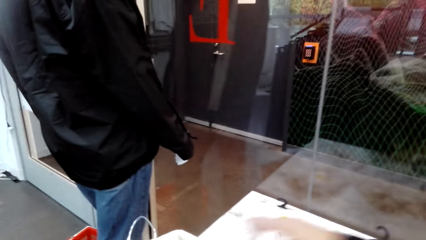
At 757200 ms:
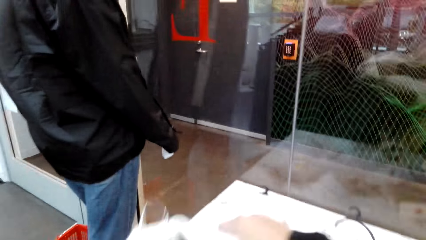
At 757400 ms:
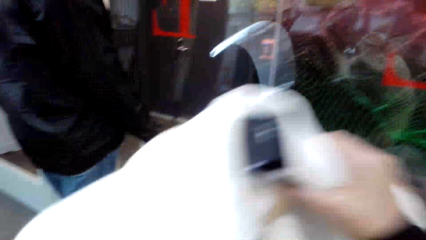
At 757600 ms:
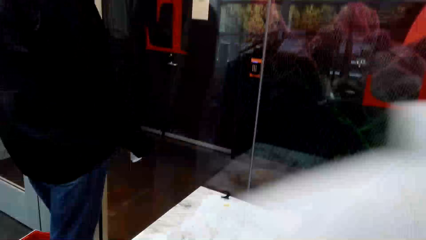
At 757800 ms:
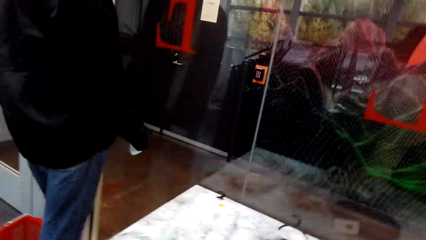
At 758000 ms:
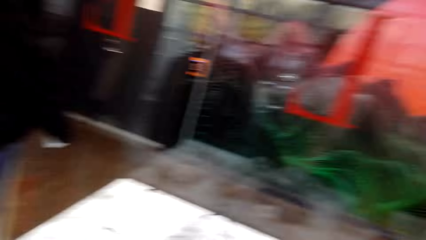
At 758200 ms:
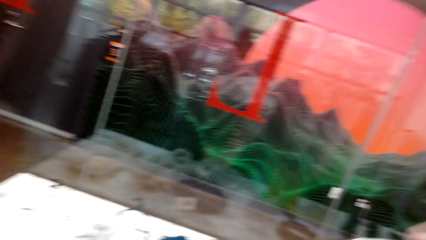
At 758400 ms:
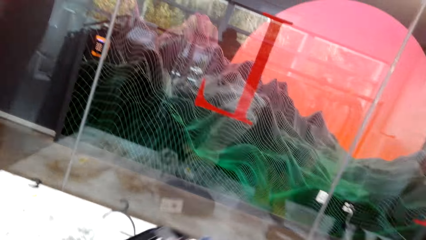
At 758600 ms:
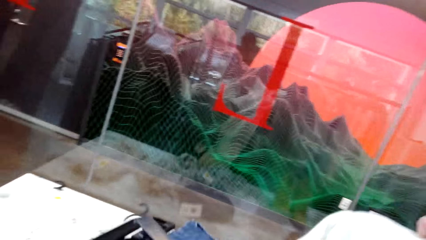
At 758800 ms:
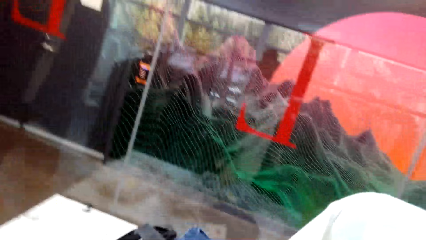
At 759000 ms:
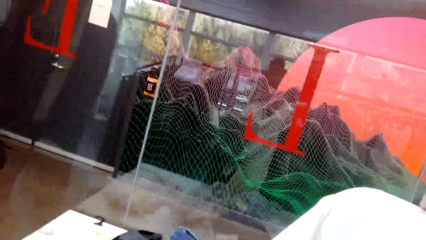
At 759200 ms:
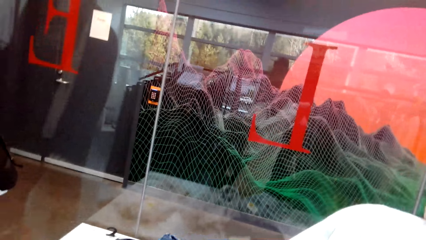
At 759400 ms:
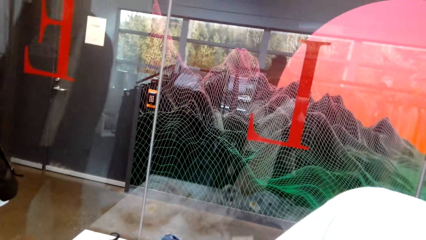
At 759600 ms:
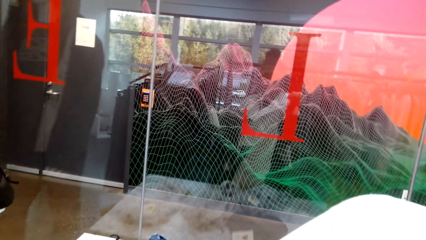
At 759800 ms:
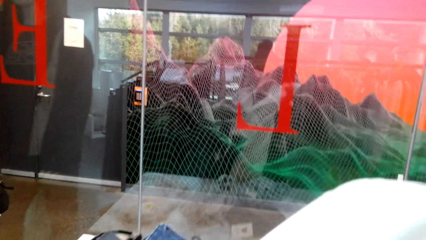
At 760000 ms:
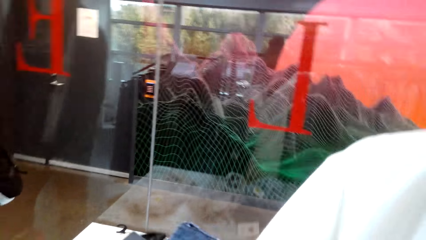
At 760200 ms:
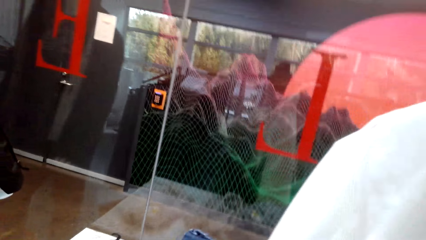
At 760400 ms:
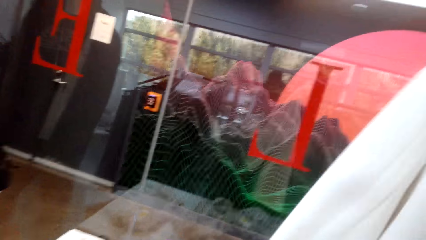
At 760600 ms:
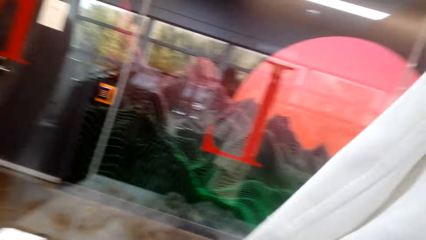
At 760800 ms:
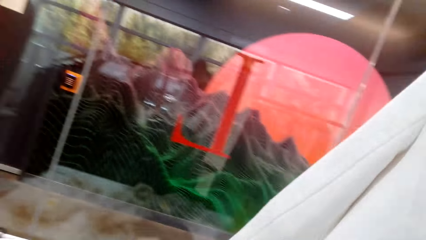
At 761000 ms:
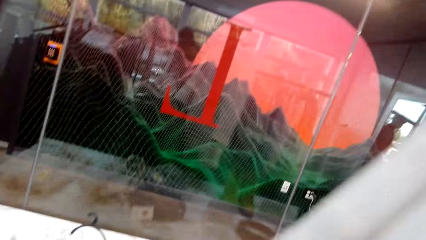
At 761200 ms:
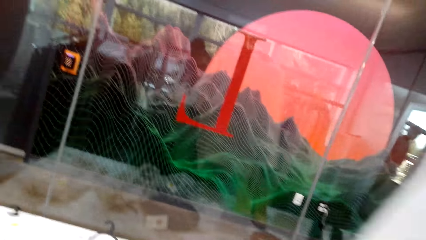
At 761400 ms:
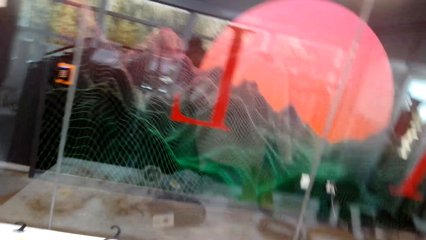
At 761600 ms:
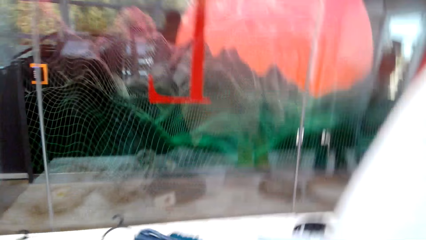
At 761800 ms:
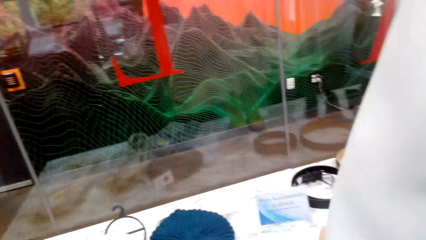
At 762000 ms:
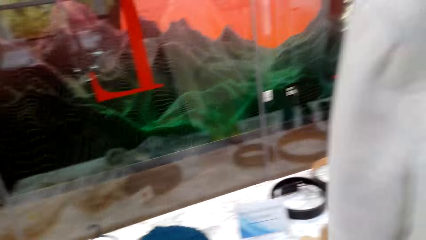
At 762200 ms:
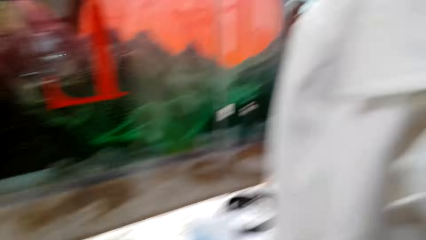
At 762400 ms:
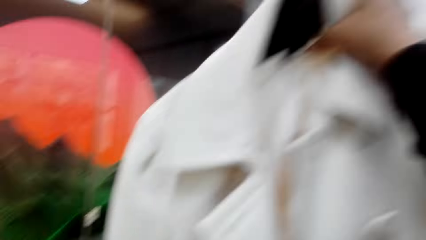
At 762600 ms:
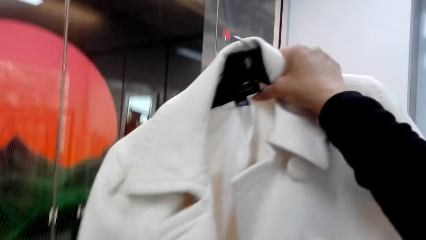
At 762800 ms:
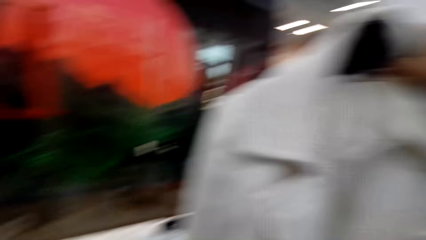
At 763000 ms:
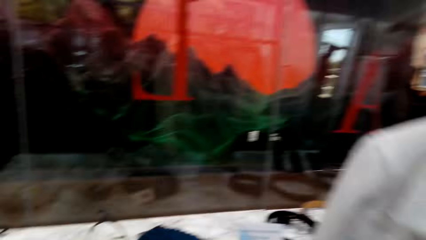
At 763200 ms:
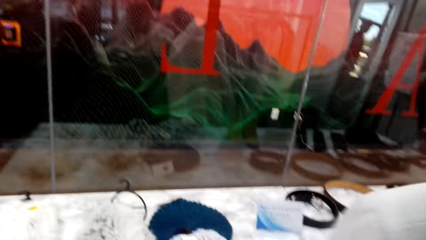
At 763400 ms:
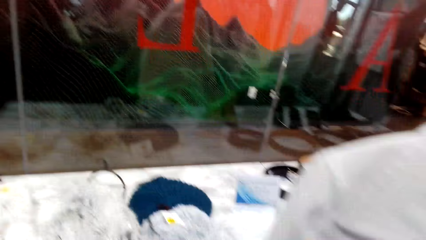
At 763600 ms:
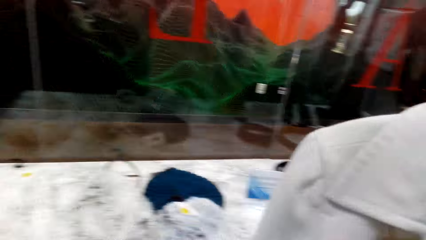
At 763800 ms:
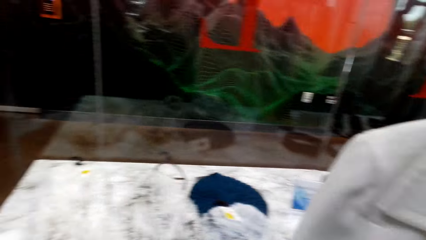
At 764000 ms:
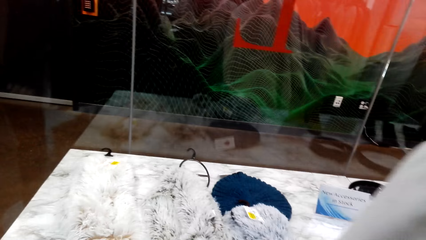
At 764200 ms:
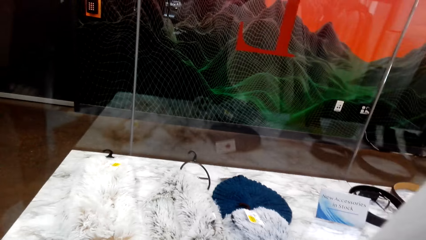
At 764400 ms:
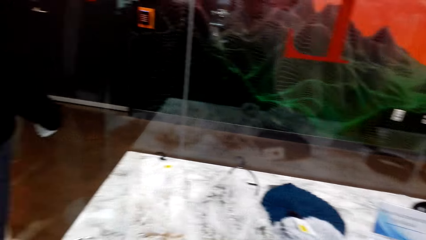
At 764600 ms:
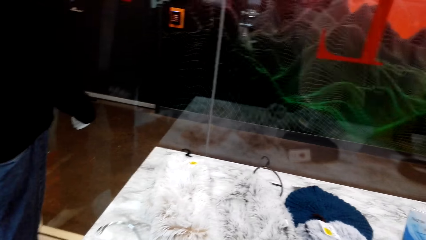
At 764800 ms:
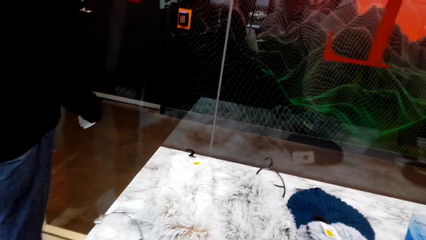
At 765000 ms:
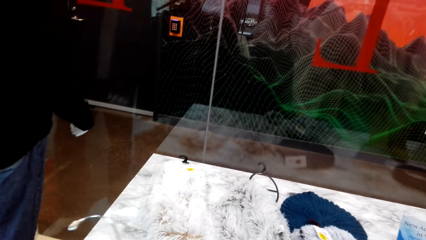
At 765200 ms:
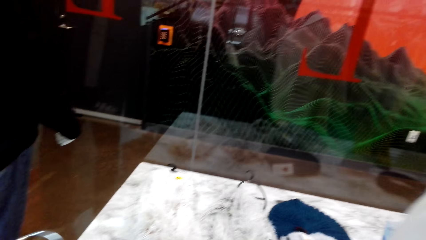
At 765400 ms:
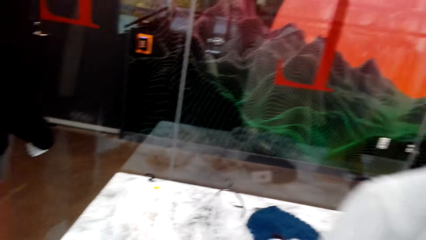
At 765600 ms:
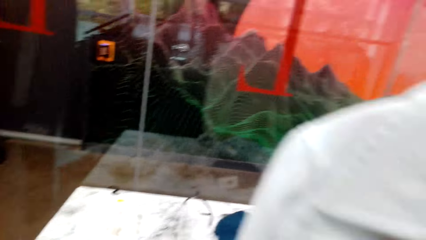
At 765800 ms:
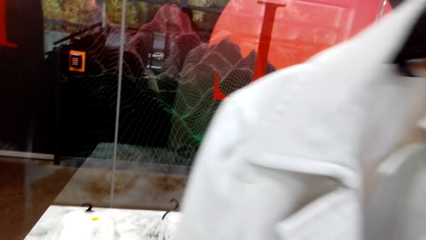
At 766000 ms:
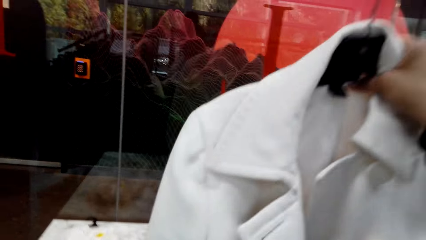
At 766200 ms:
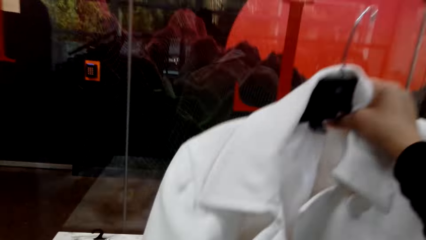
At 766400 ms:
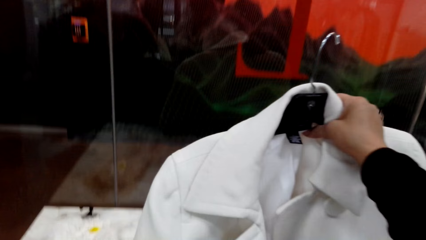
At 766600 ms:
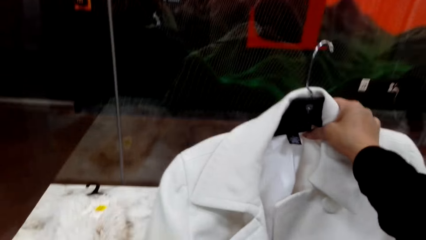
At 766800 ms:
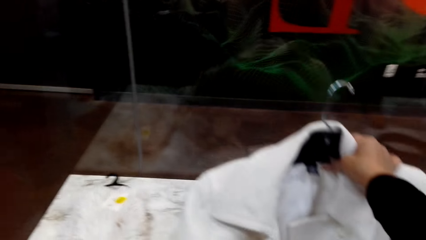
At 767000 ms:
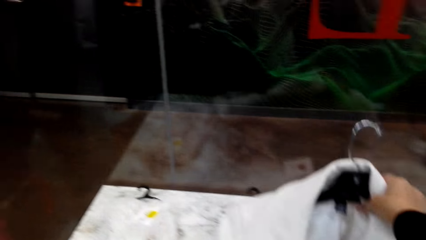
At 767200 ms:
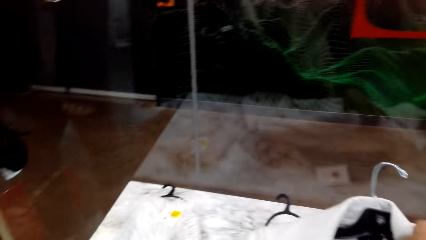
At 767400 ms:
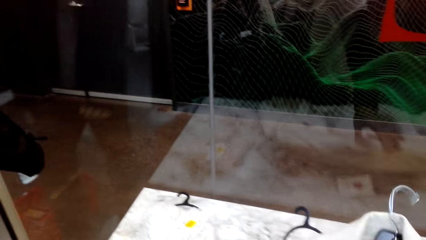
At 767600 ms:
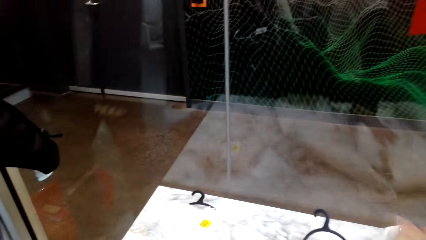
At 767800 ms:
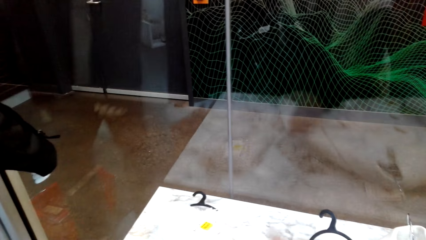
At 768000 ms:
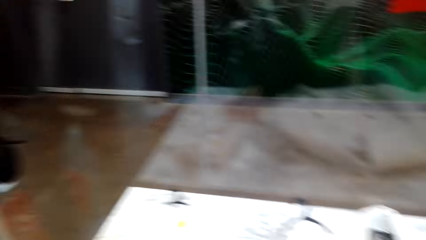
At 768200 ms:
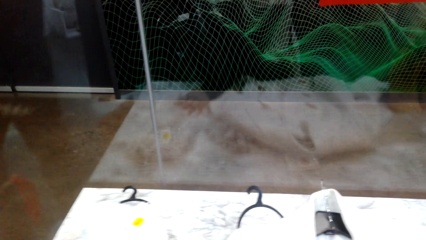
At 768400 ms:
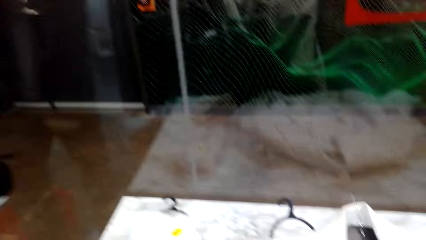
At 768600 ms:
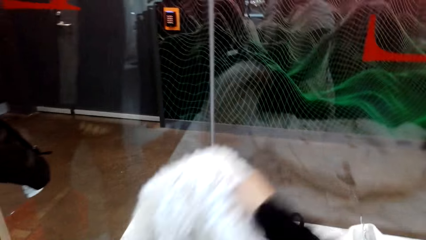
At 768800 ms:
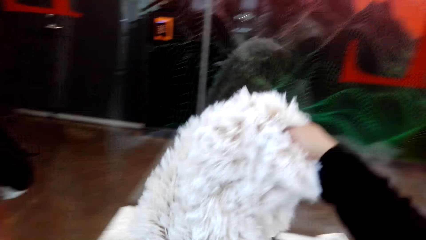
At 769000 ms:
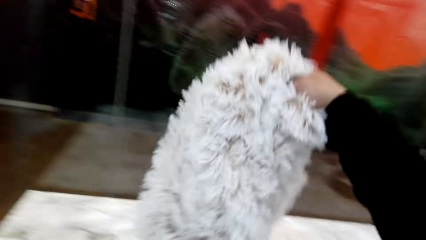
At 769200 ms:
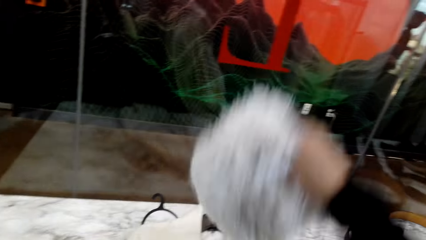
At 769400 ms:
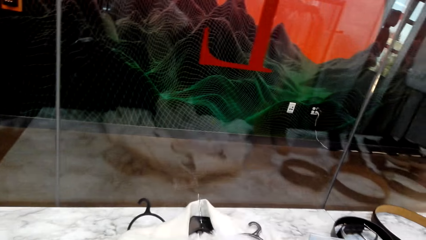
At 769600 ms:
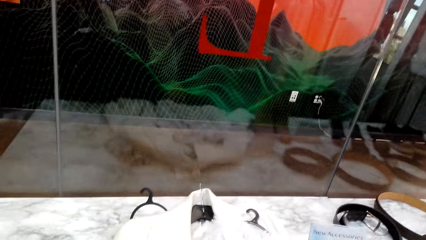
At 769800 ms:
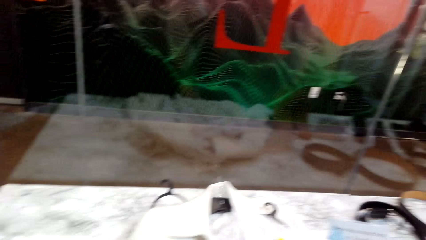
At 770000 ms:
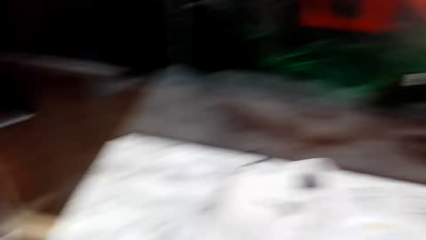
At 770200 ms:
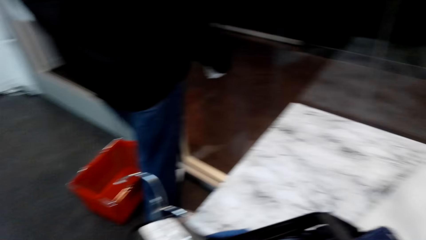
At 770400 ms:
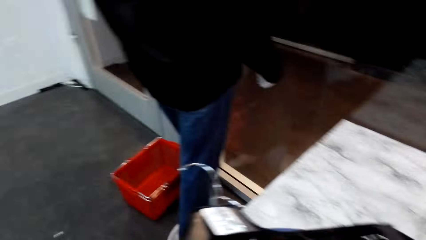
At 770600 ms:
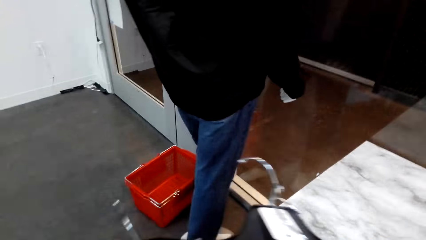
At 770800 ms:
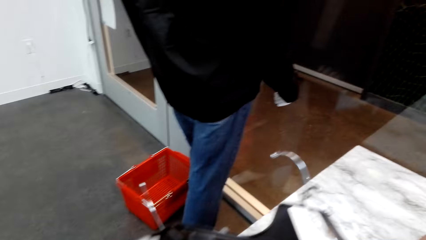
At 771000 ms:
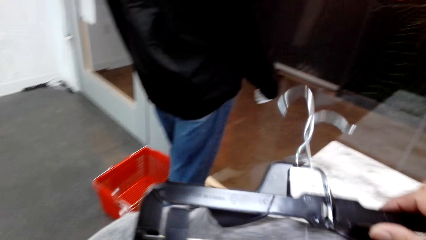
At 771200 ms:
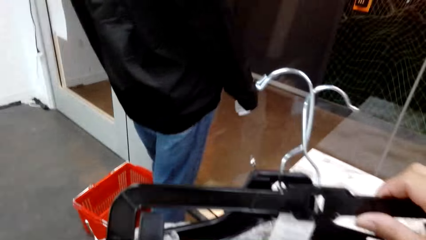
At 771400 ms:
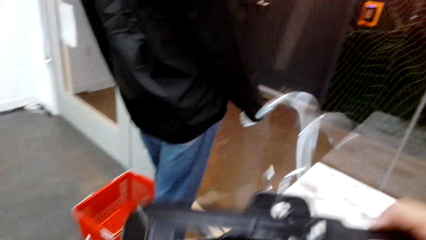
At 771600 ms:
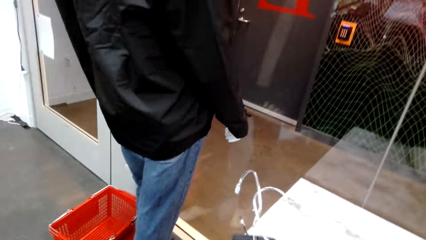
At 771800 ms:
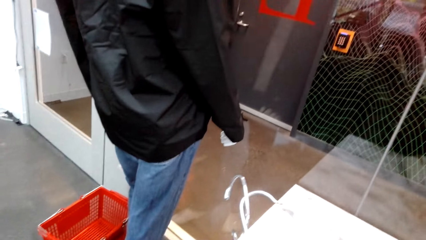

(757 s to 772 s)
The camera wearer looks at the clothes on the left hand. They put clothes on the table. They place the jacket down. They pick a fluffy scarf on the display.
